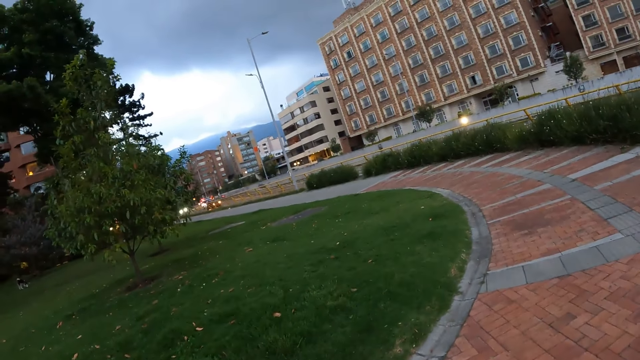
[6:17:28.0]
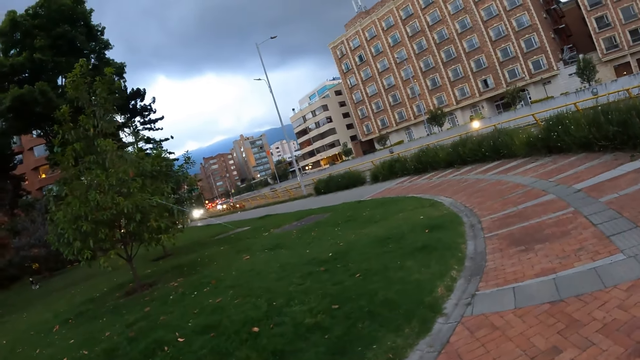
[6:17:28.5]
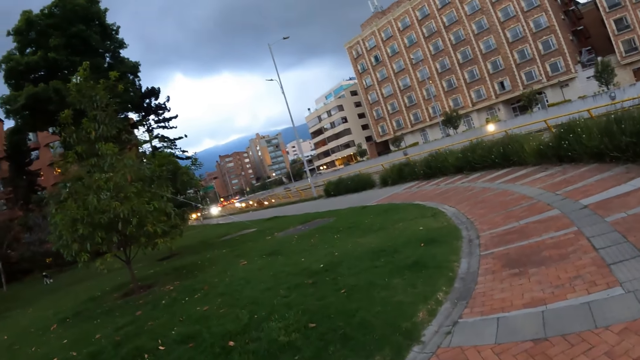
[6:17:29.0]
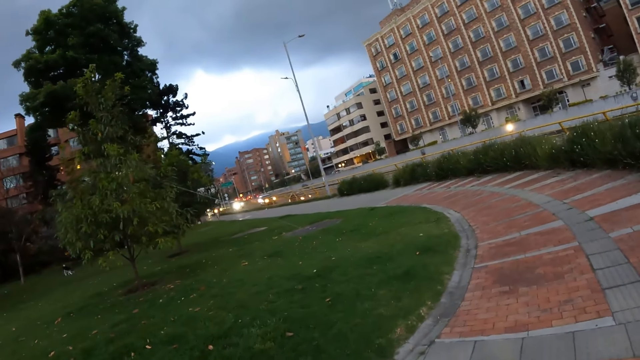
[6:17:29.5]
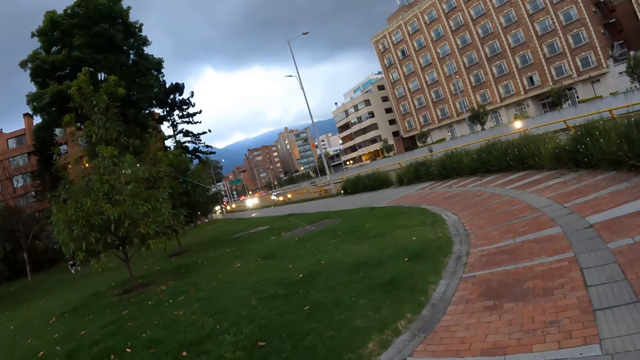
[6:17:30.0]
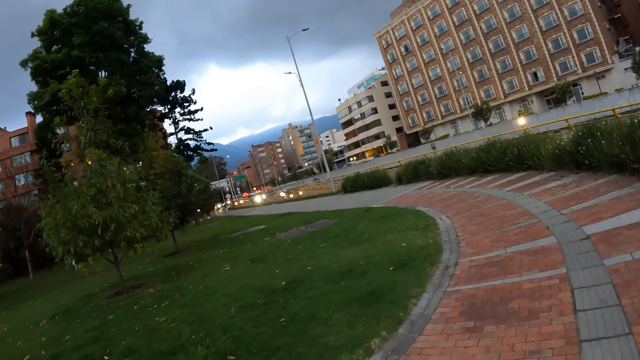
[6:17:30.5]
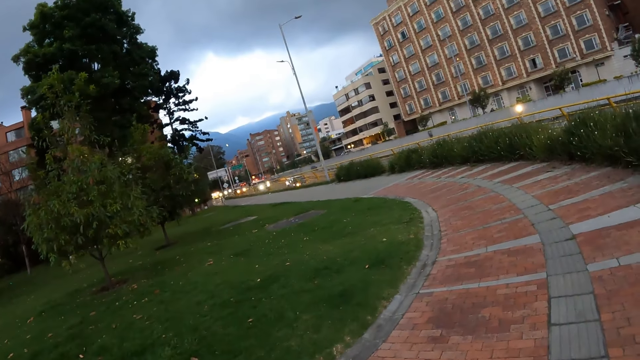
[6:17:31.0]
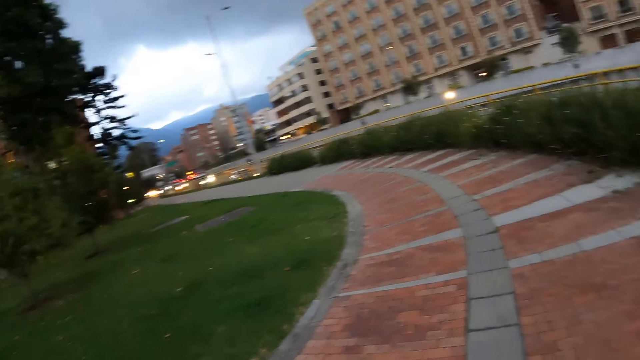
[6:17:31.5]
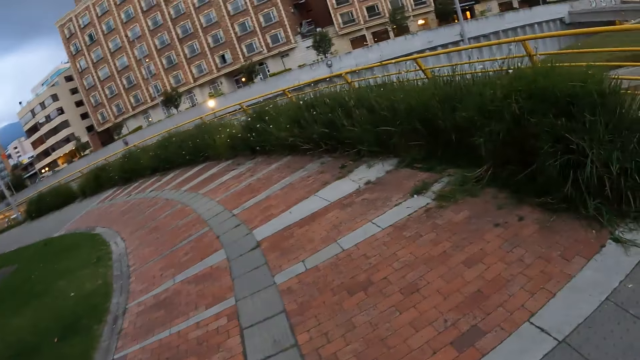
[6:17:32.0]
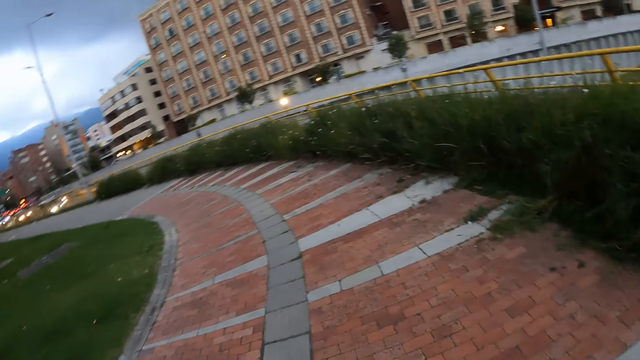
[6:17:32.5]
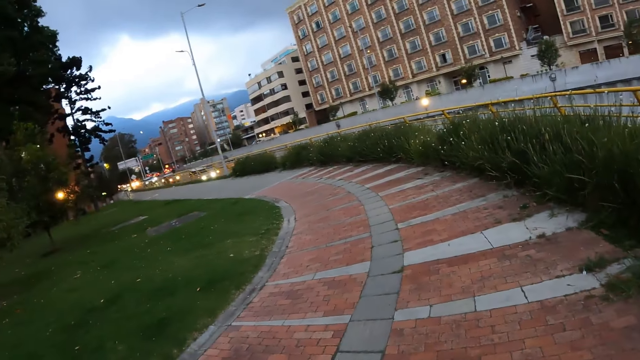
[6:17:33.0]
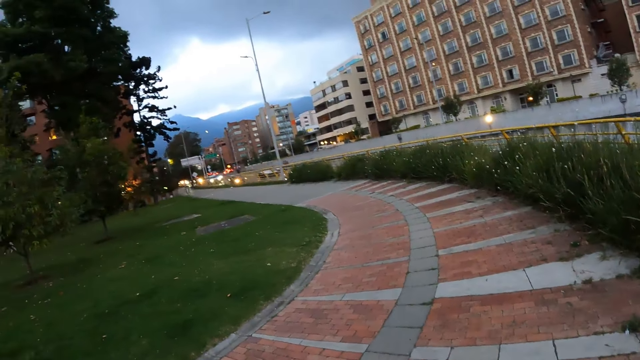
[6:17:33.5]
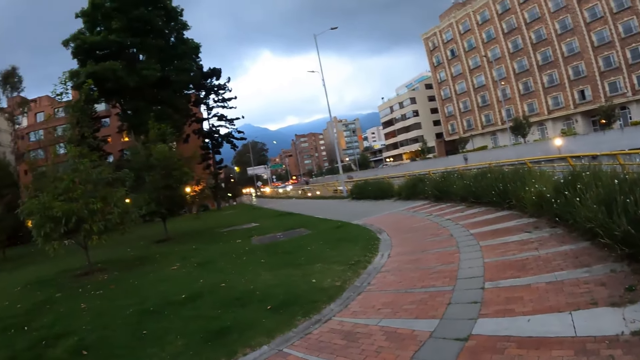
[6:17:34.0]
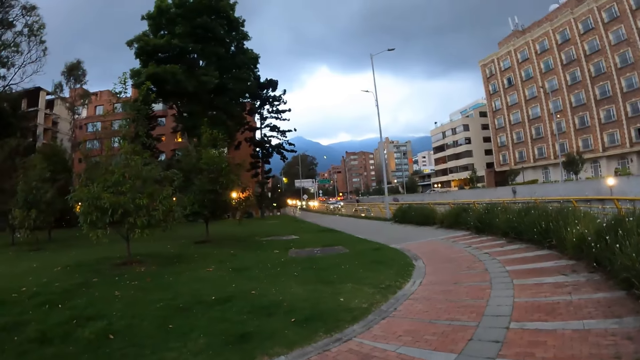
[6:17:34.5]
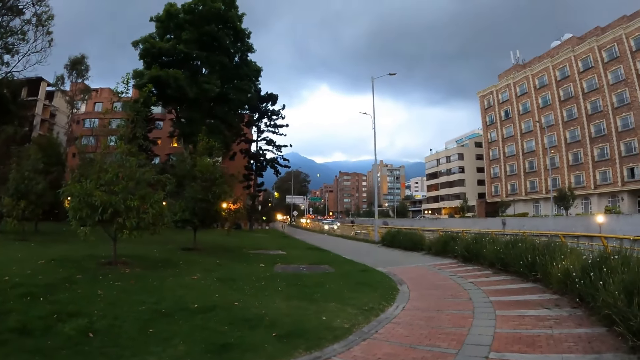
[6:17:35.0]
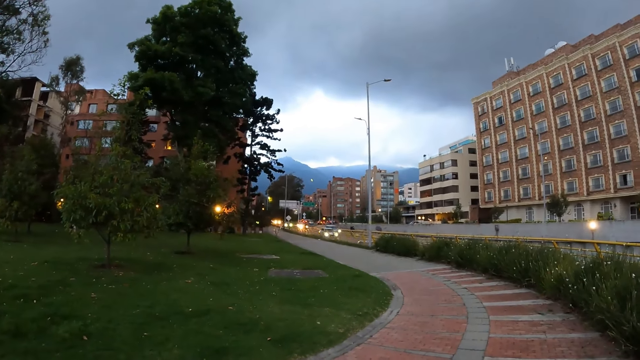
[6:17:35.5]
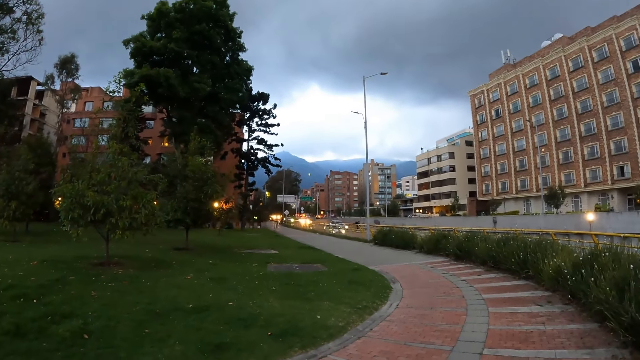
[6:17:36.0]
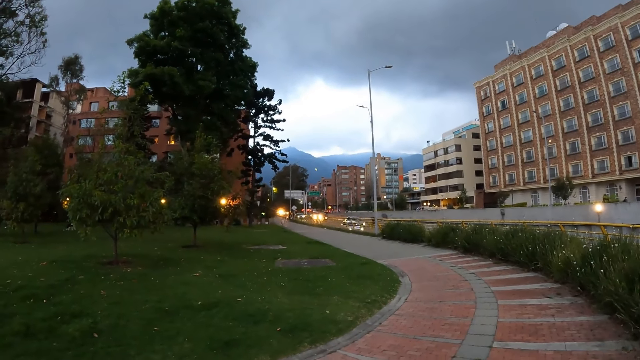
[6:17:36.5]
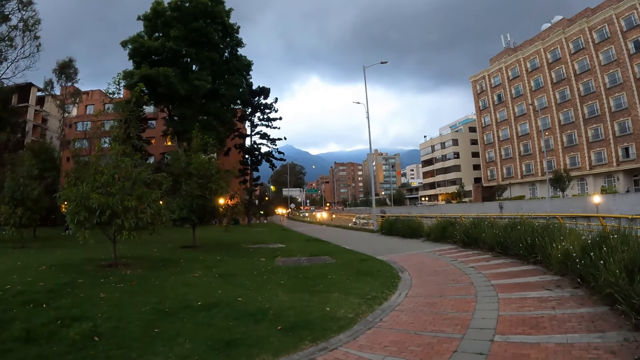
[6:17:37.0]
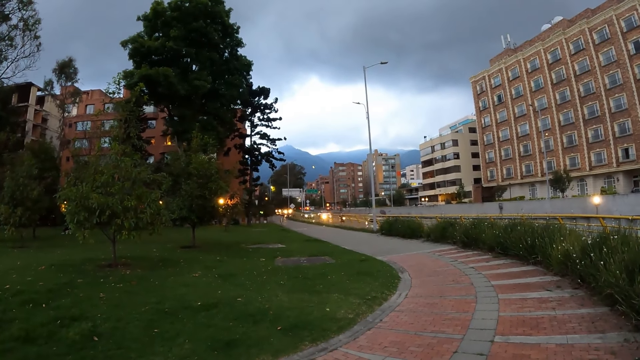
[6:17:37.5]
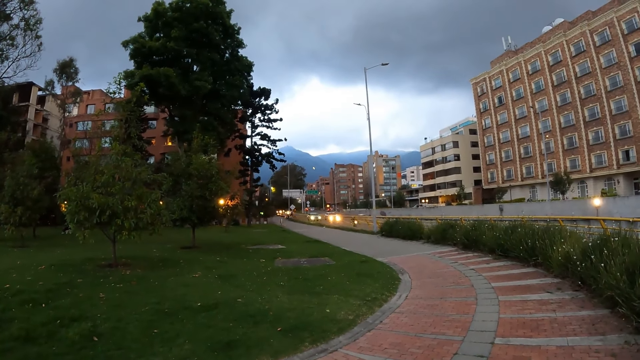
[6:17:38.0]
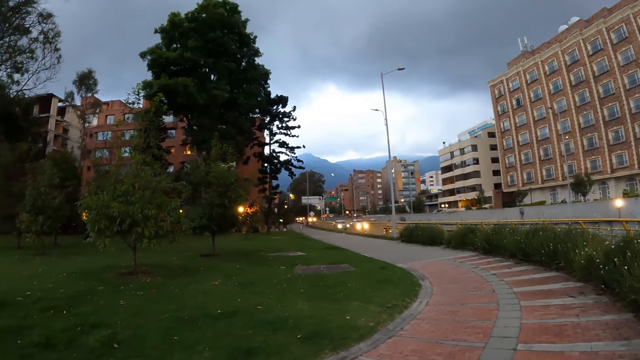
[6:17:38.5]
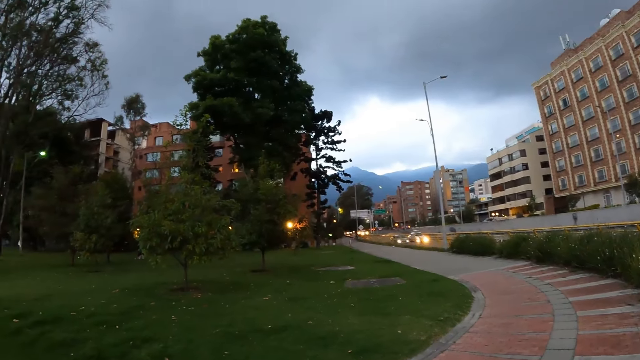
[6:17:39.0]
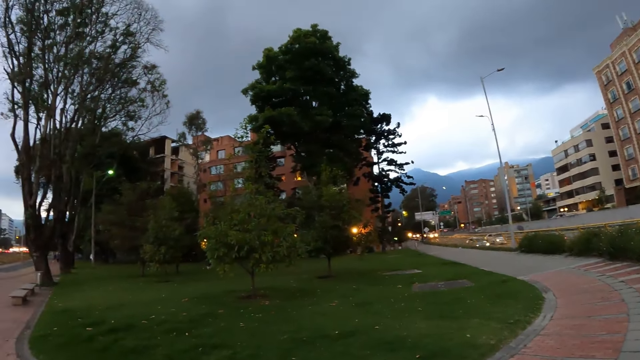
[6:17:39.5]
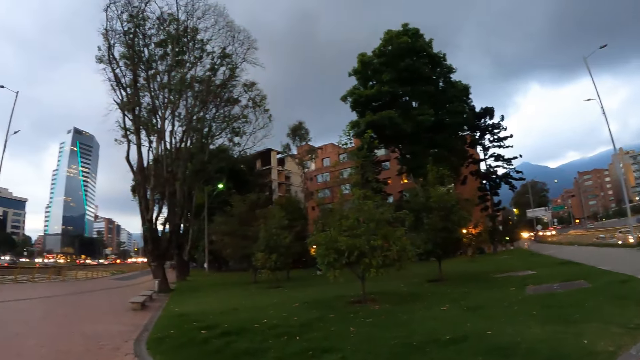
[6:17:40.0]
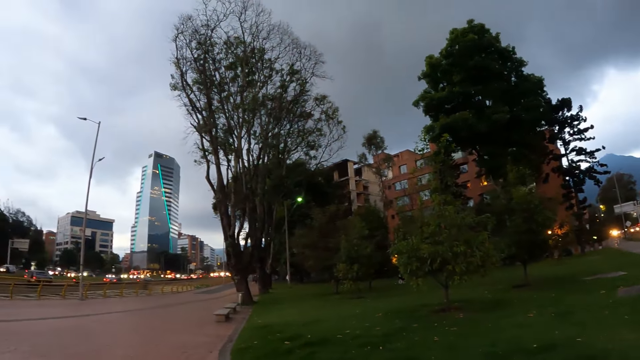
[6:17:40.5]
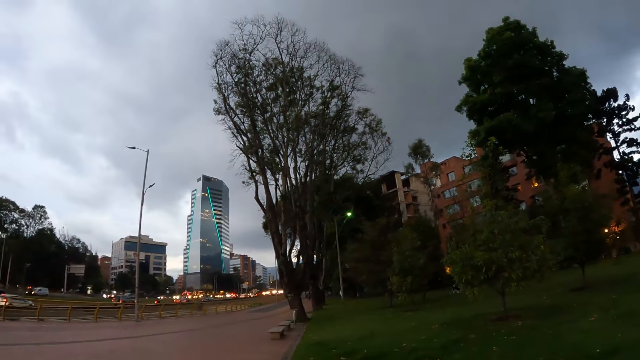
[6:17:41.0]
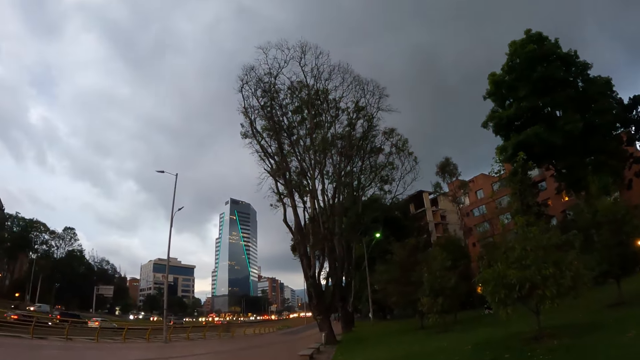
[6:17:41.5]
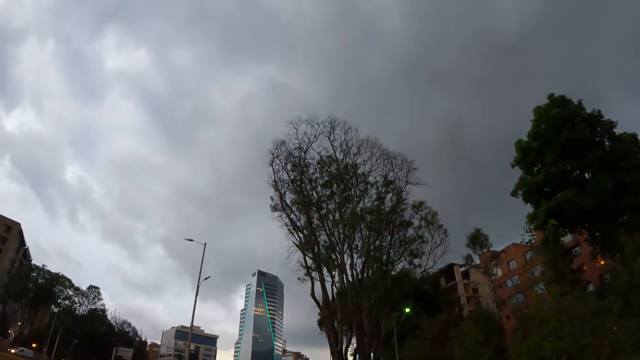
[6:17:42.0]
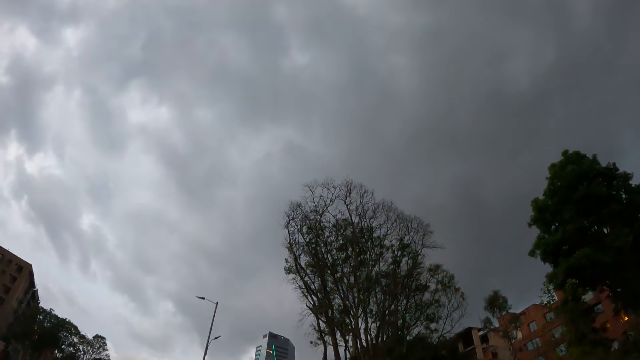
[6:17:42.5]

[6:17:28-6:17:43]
The camera wearer looks around. They look around.

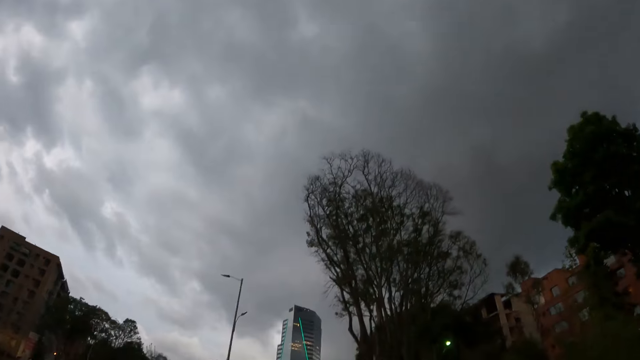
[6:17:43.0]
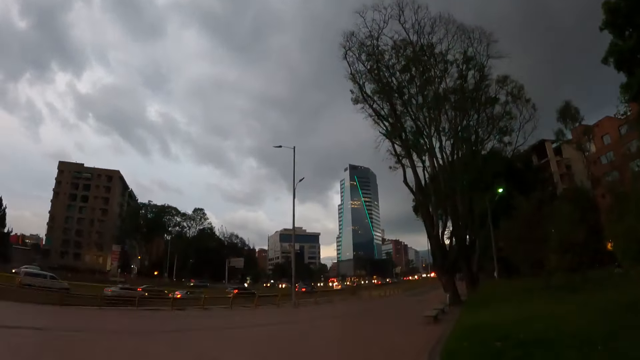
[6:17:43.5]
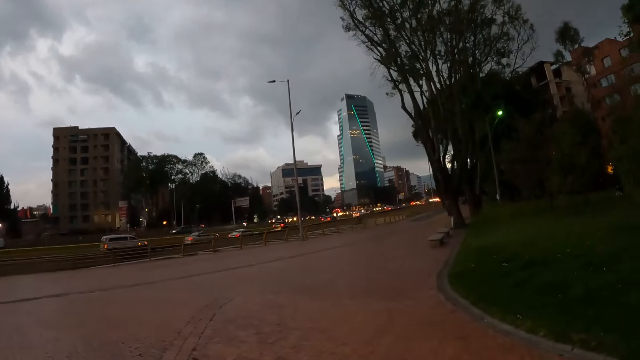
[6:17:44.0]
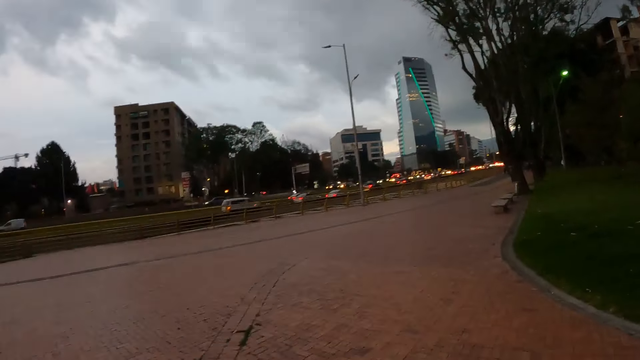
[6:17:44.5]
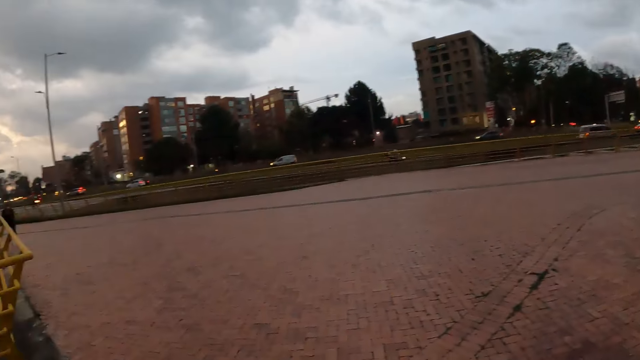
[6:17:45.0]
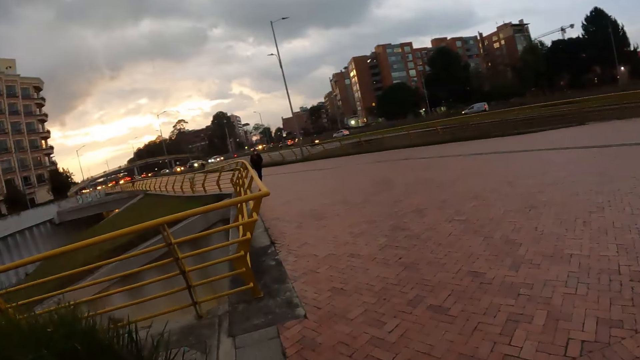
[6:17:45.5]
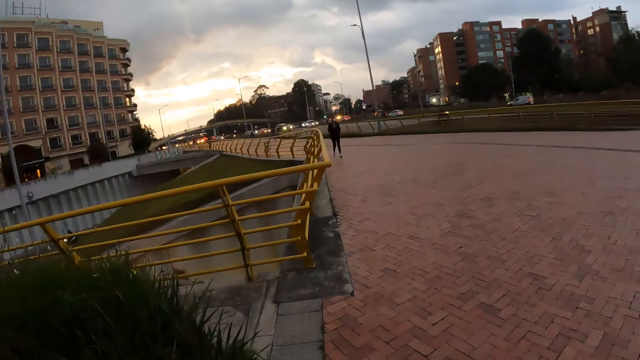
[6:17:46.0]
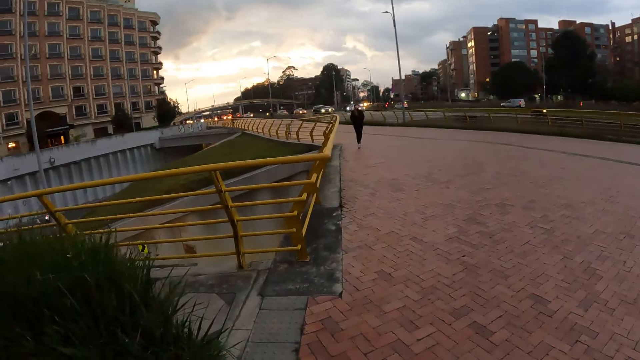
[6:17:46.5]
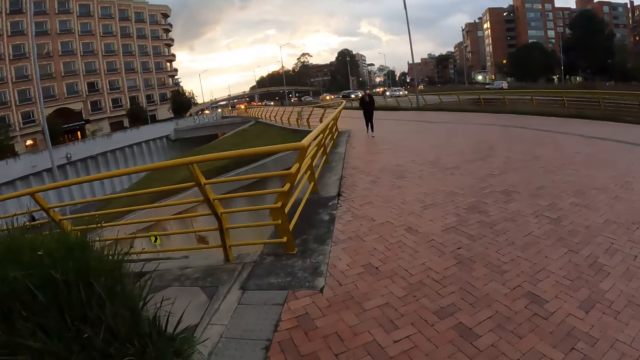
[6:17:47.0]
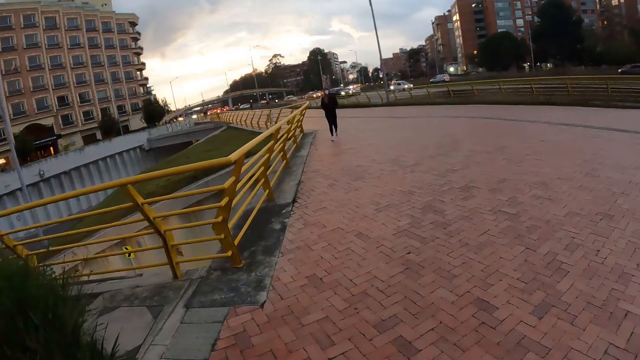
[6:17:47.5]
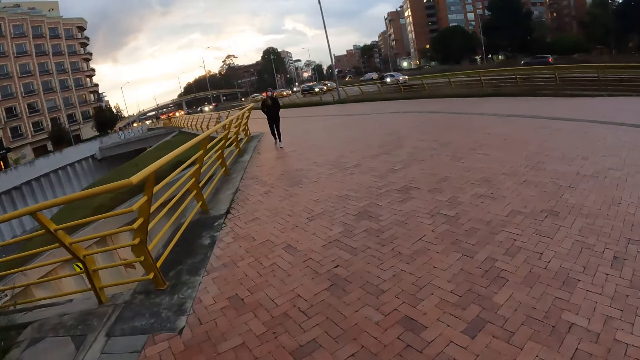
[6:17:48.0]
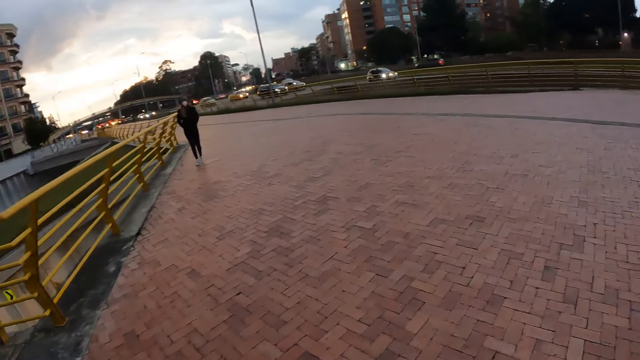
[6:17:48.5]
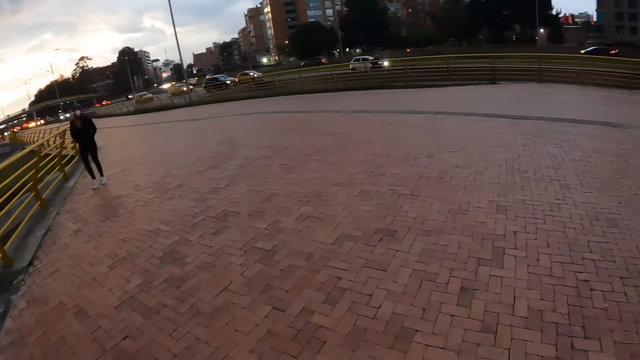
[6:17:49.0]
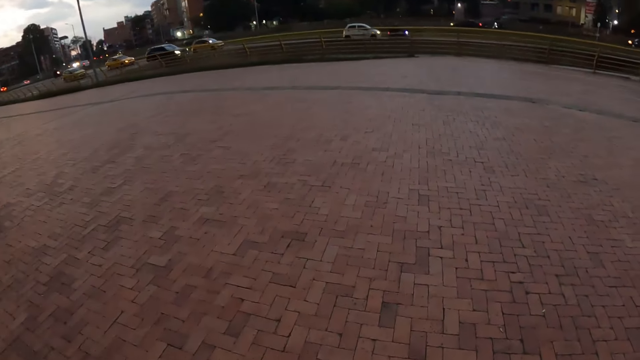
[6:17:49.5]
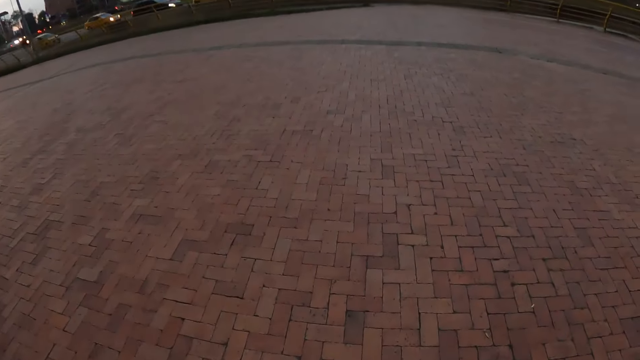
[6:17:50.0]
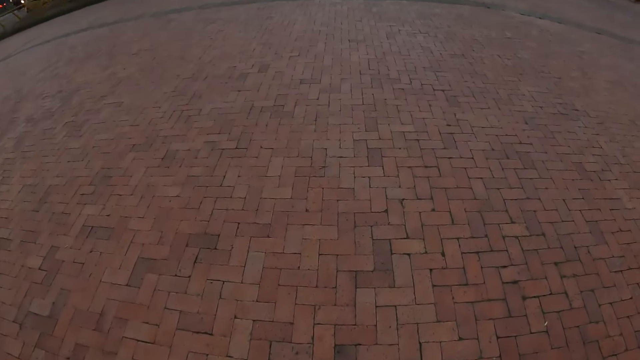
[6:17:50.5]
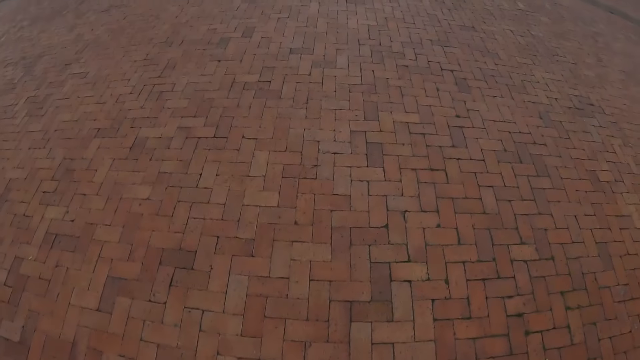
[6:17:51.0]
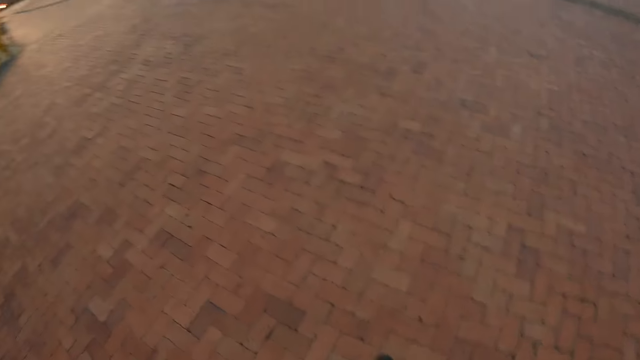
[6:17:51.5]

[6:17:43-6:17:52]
The camera wearer walks on the road.
